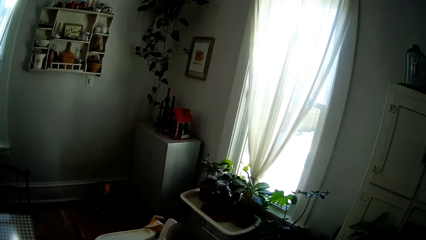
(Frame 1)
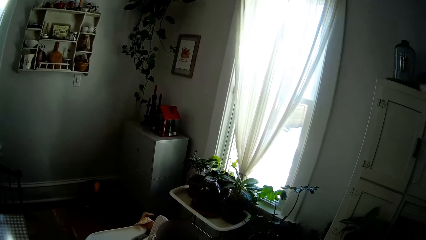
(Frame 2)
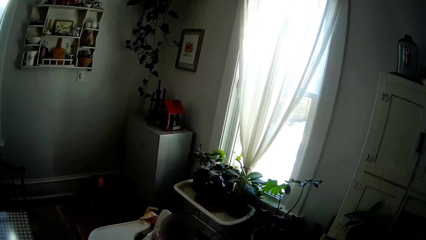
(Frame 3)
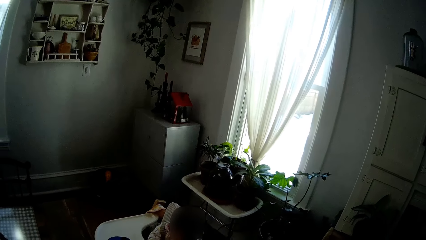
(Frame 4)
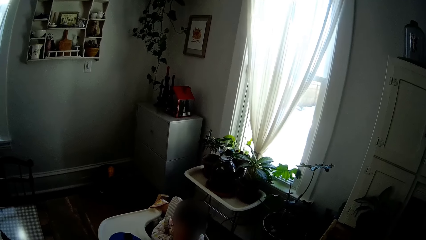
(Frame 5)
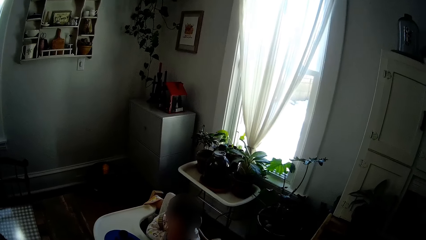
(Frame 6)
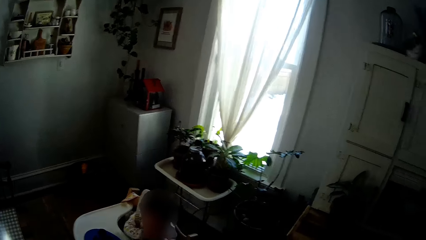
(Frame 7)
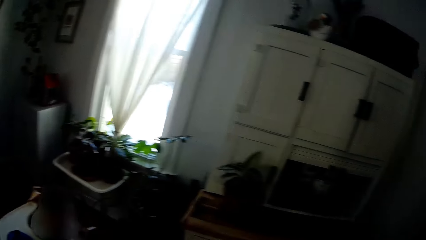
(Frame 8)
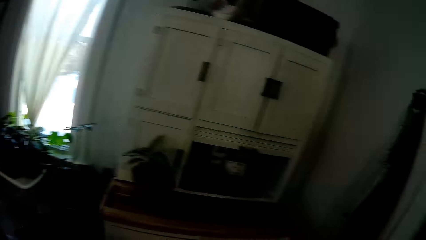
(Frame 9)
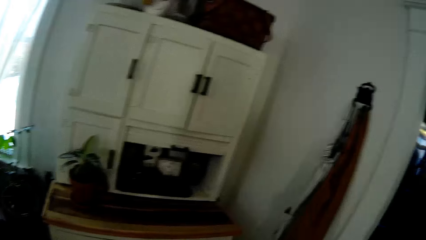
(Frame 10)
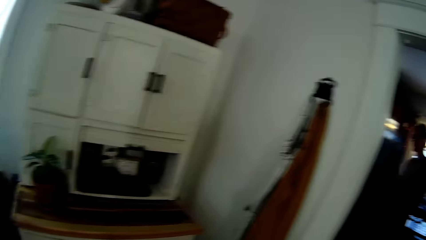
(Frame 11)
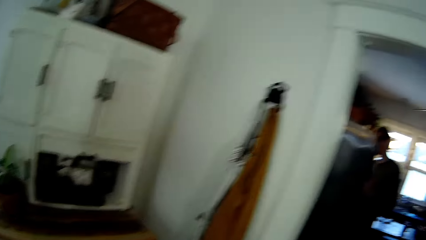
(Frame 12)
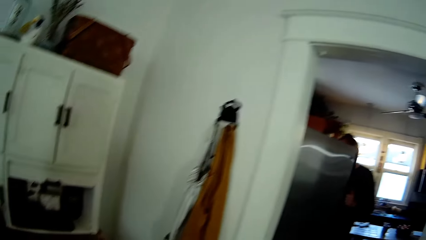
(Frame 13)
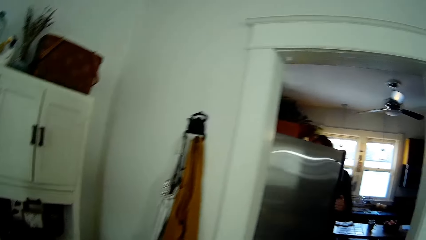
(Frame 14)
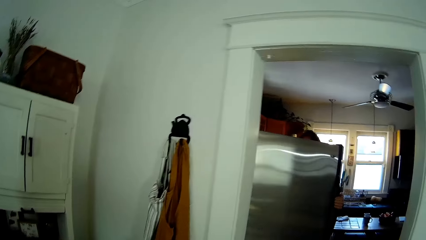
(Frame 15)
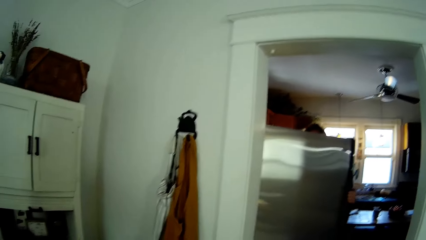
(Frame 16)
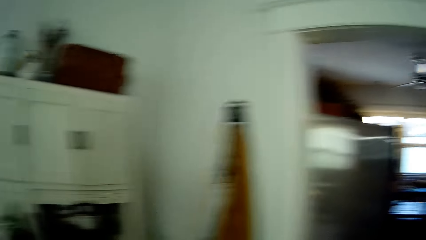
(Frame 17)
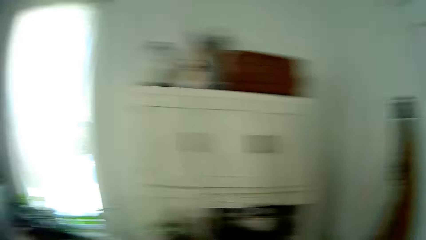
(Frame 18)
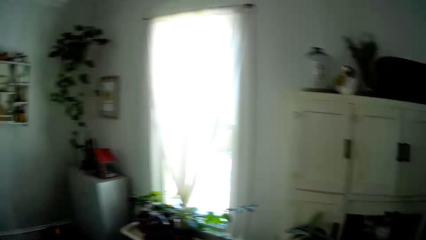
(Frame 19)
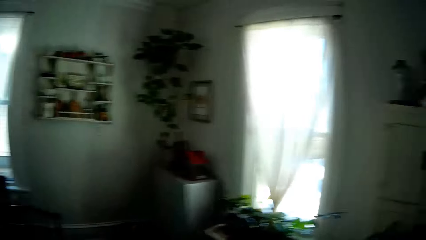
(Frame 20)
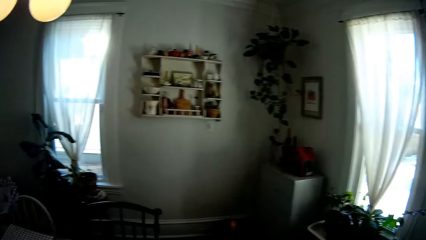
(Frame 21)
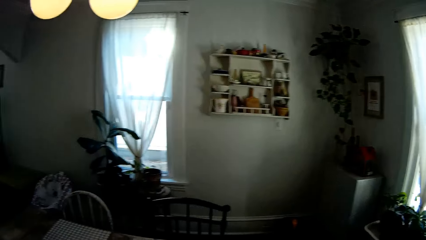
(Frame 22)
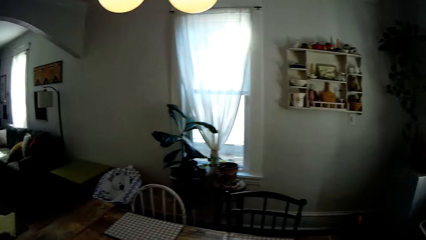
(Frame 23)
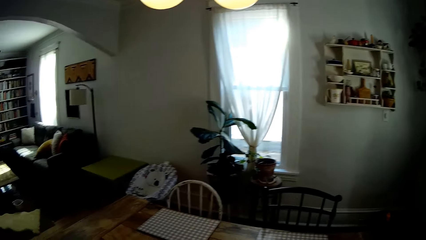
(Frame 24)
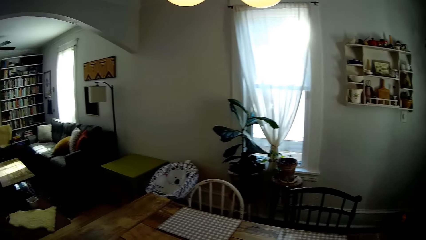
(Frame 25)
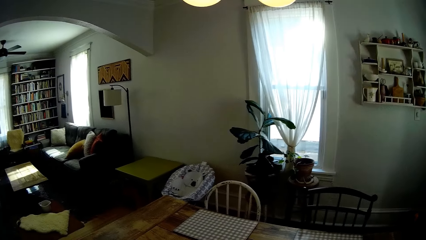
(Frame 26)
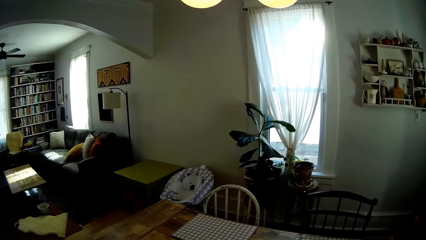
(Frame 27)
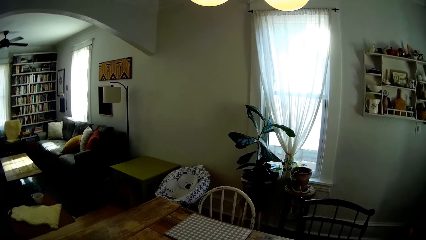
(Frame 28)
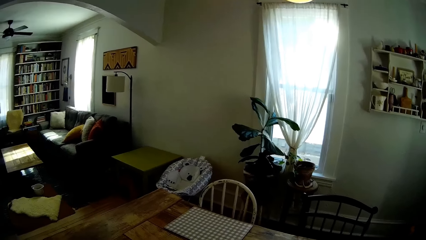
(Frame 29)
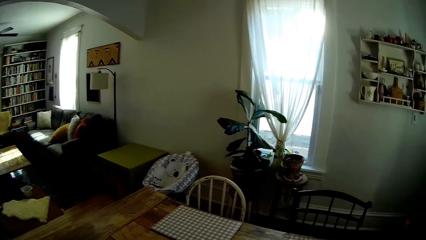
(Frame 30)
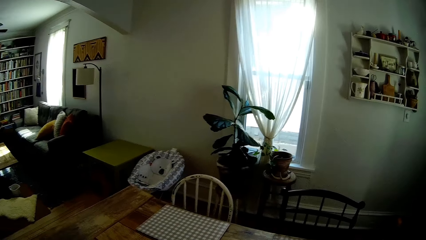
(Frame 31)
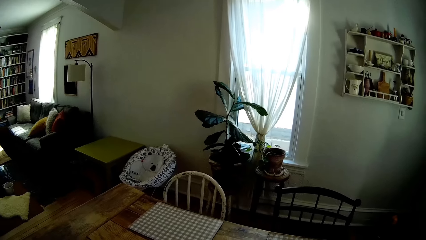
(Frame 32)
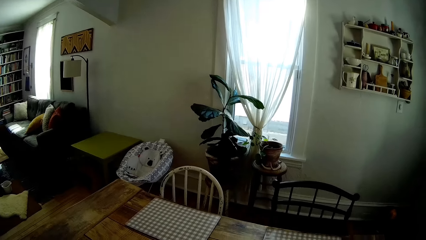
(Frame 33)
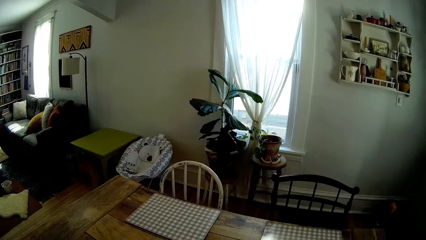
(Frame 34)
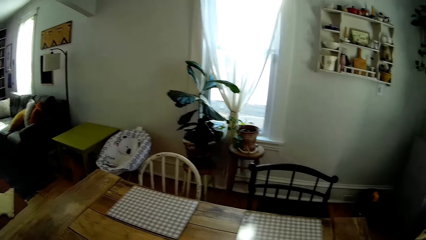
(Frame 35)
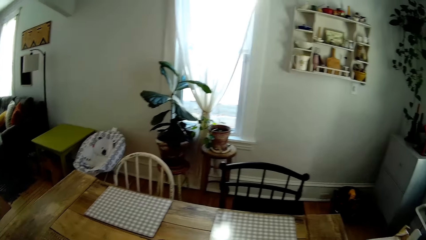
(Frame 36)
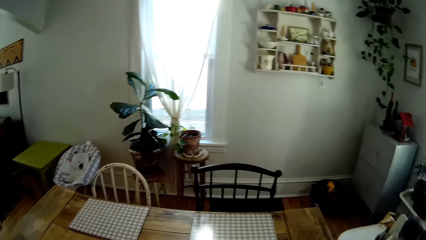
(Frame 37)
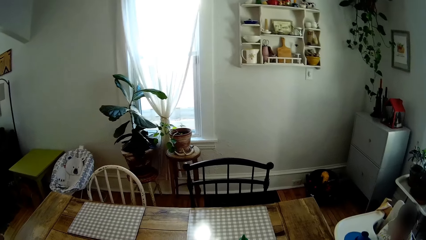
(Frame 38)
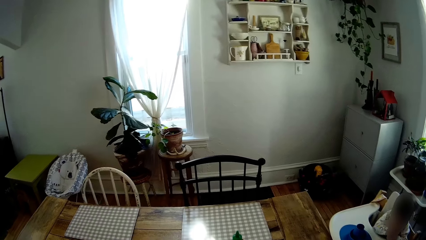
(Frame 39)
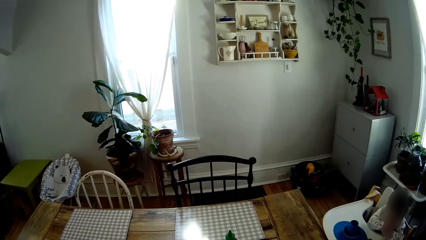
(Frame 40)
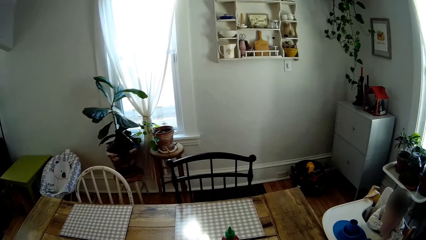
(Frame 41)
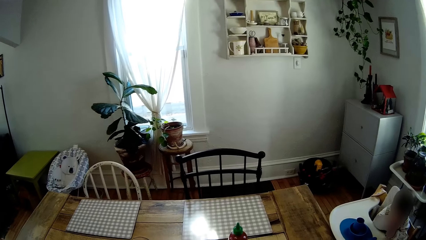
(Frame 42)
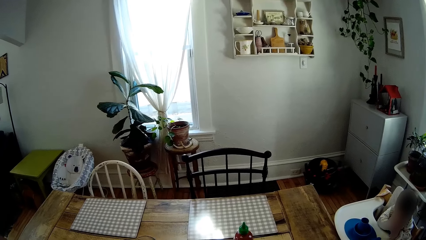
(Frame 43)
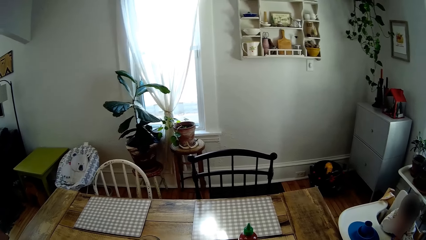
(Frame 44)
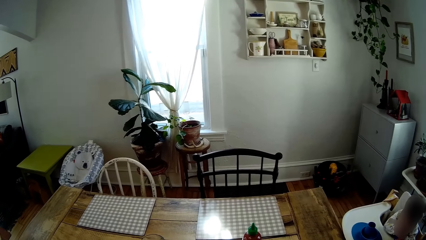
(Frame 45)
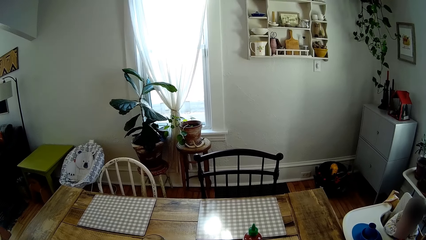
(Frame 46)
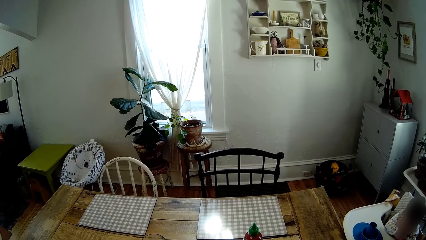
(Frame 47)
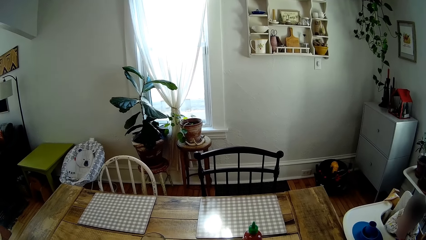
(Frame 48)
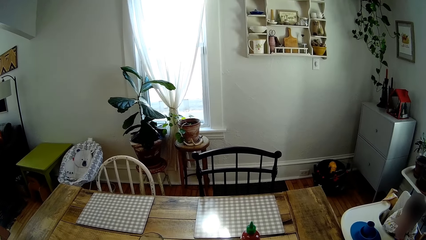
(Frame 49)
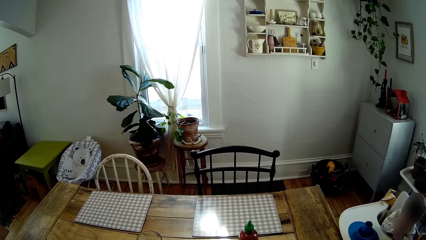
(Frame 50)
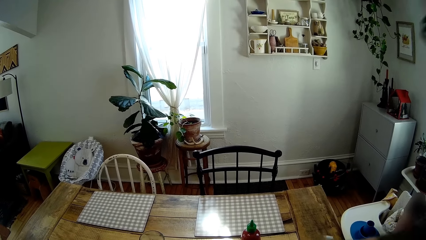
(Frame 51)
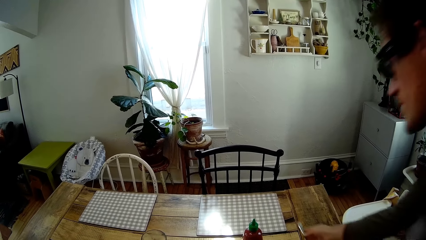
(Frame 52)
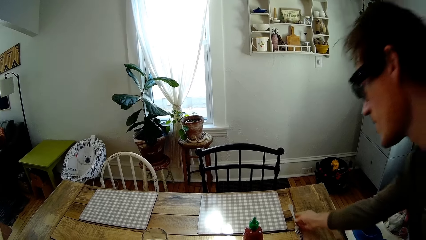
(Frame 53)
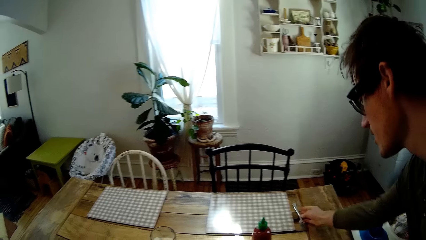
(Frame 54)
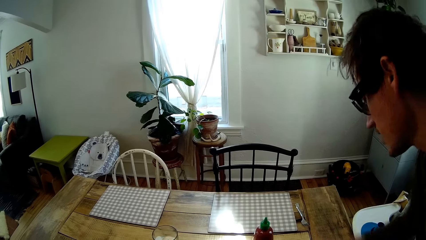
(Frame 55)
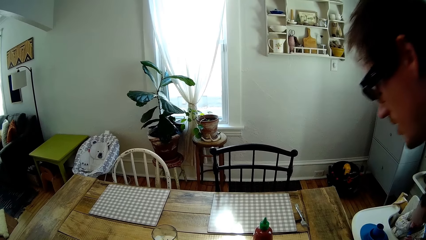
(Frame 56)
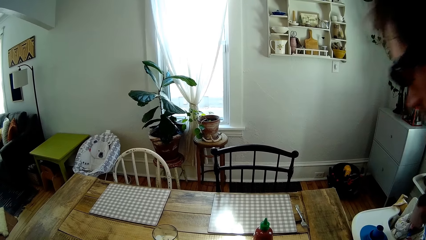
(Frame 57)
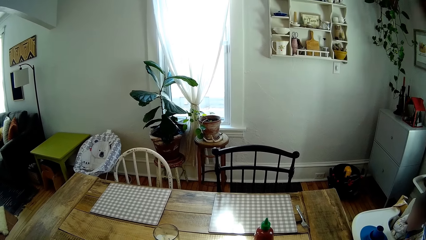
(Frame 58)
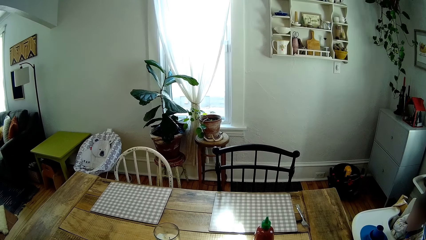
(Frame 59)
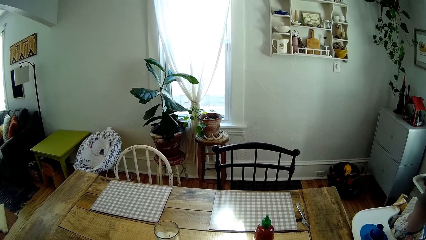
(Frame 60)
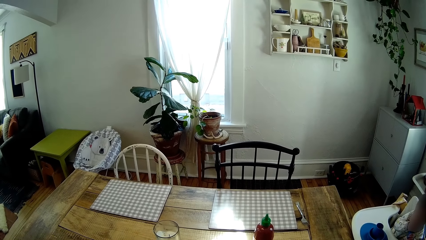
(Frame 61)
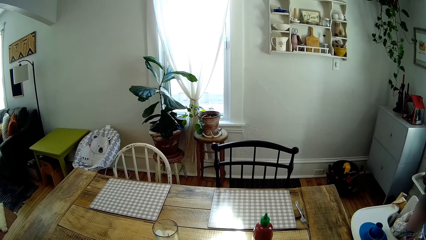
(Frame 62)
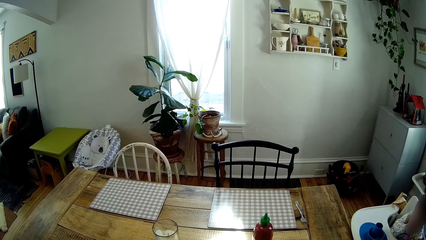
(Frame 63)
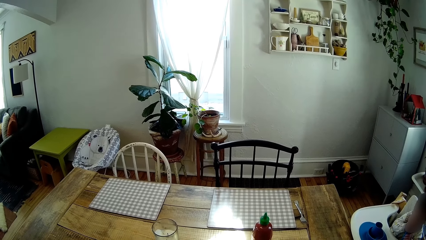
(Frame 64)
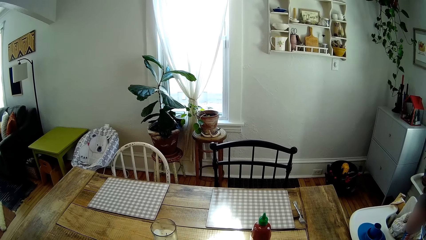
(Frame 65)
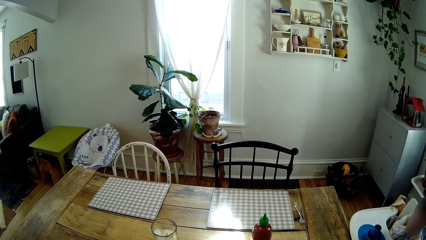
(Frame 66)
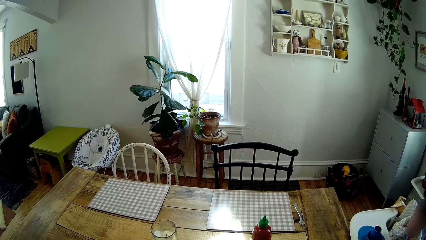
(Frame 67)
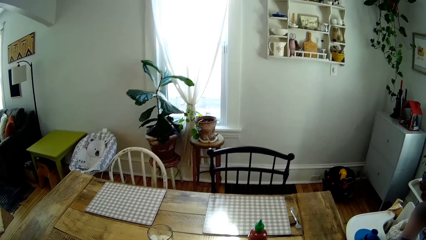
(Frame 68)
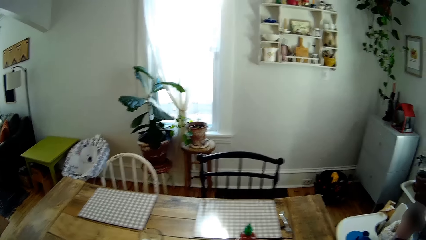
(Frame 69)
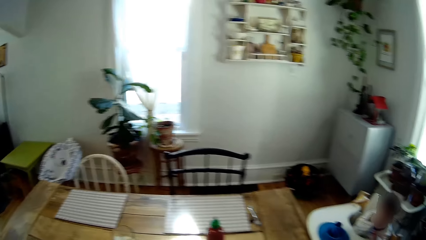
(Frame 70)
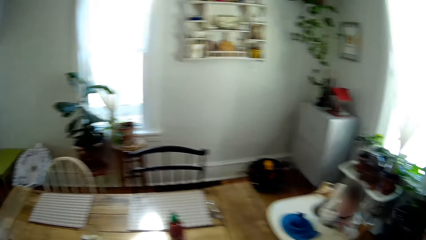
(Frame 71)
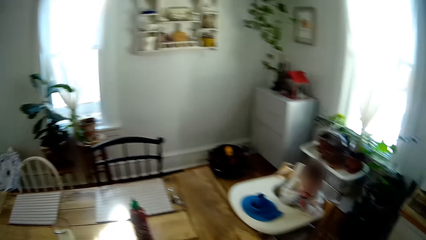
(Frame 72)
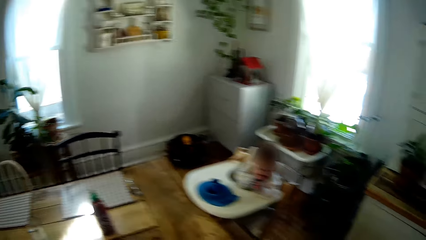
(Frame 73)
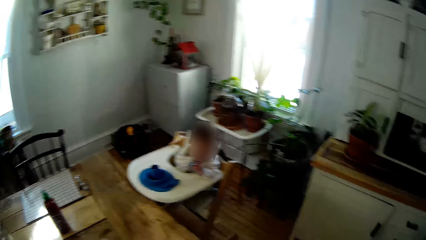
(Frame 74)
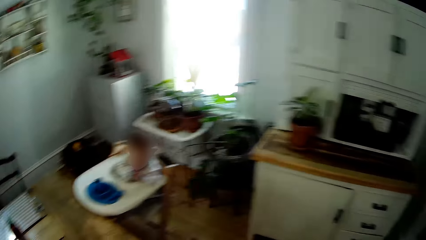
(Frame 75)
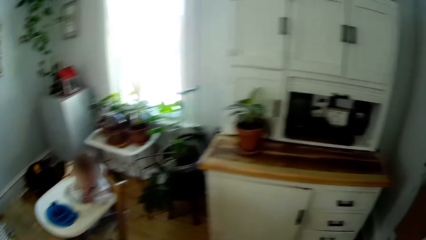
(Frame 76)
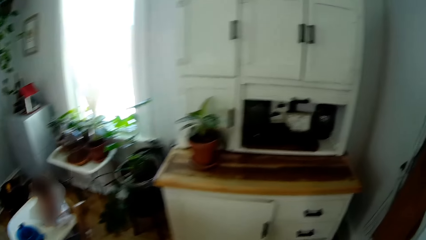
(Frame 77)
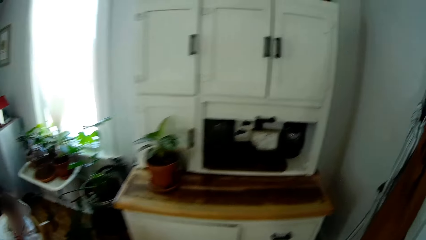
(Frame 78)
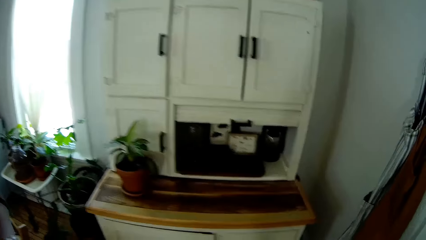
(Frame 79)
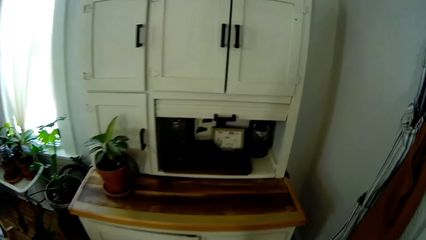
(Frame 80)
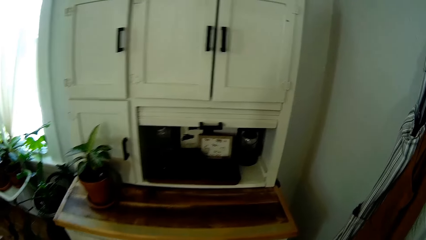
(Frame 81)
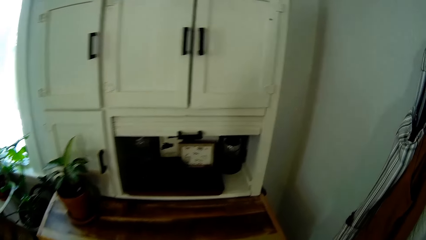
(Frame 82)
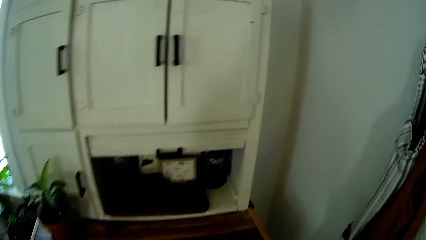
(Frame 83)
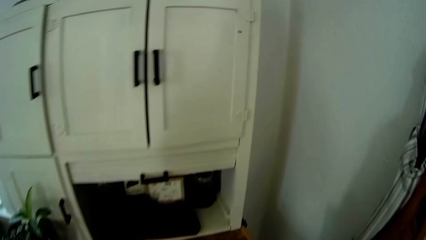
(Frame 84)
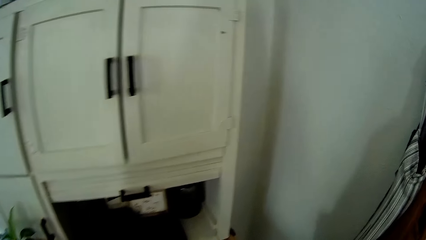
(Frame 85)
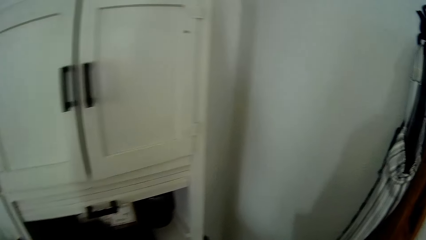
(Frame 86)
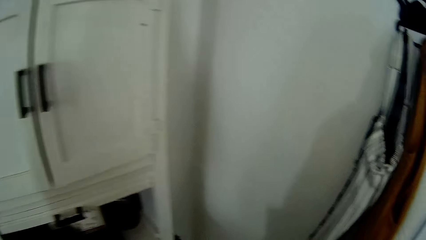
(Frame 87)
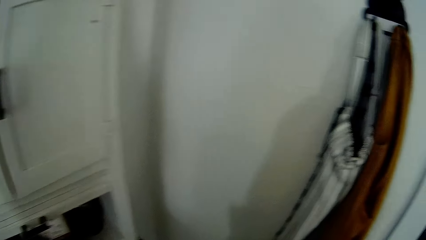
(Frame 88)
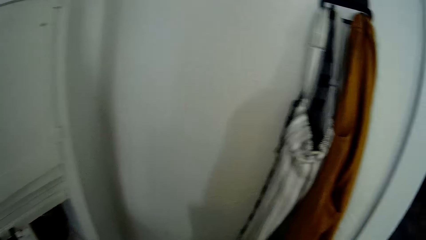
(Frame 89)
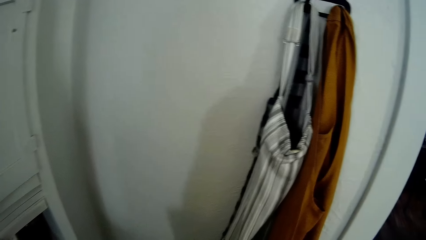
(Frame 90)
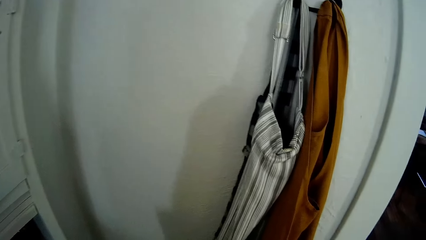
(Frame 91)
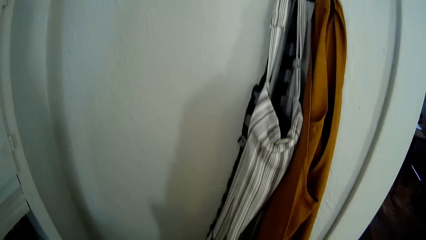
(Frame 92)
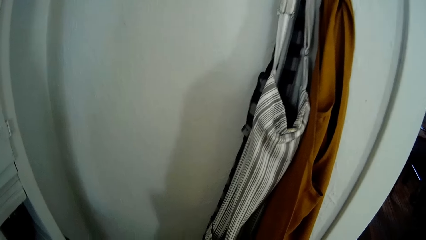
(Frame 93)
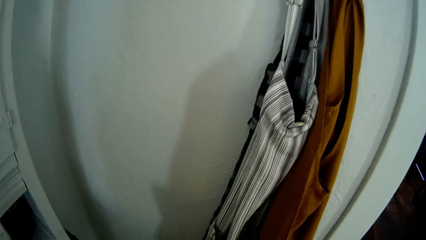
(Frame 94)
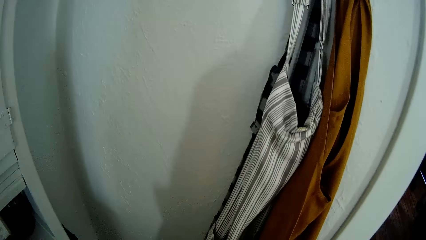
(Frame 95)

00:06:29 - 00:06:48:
The man opens the fridge with his left hand. The camera wearer looks on the other side. They look over the table. The man drops a fork on a table in the dining room. He walks beside the camera wearer and walks away from the camera wearer. The camera wearer moves towards the cabinet.
